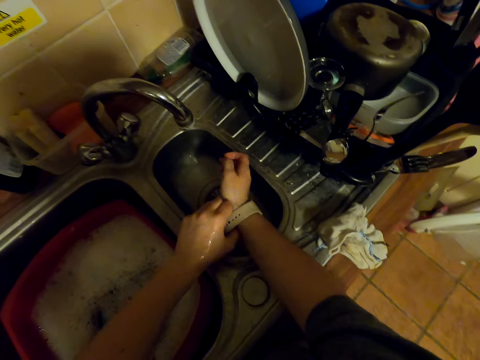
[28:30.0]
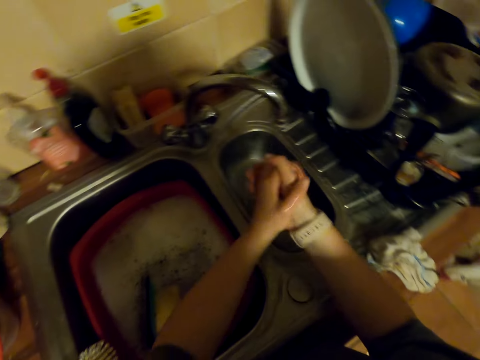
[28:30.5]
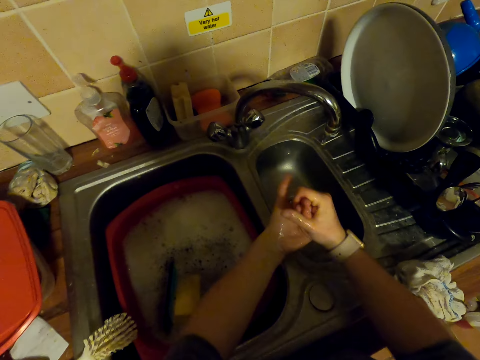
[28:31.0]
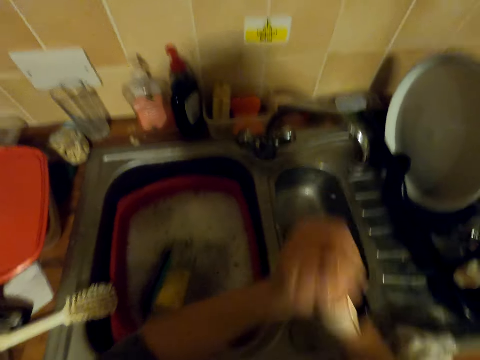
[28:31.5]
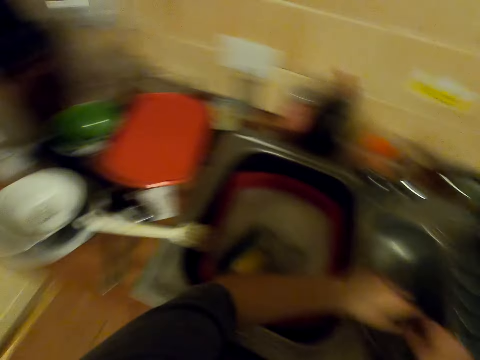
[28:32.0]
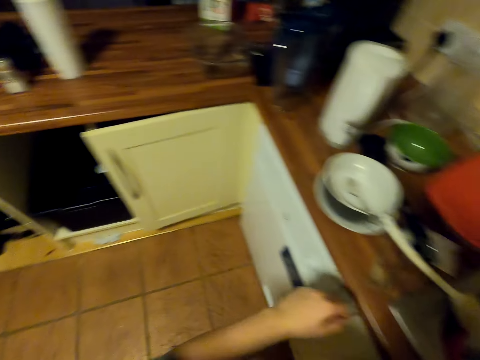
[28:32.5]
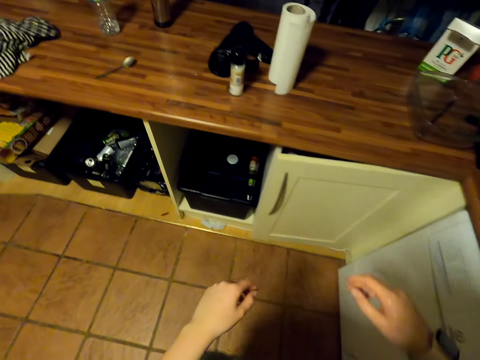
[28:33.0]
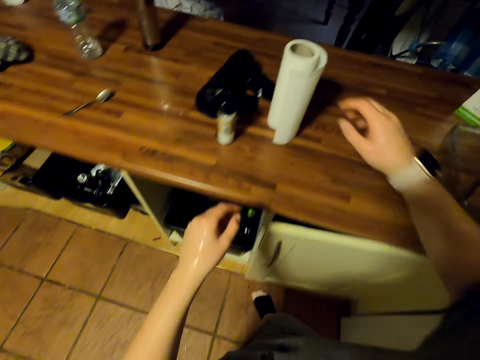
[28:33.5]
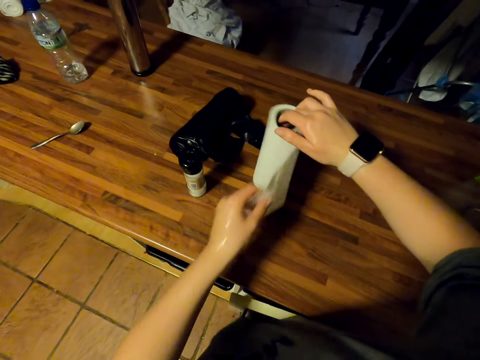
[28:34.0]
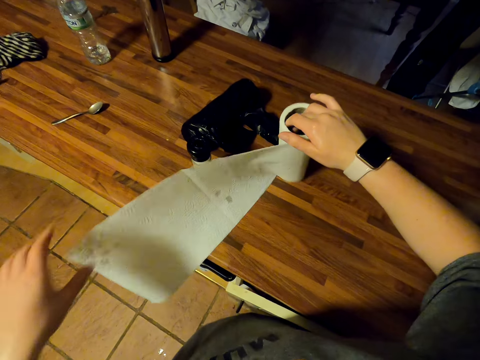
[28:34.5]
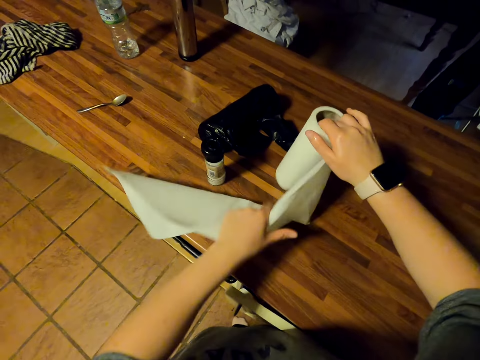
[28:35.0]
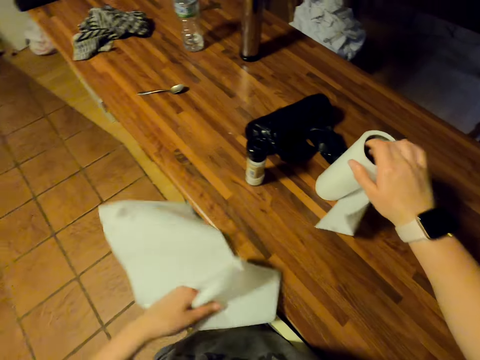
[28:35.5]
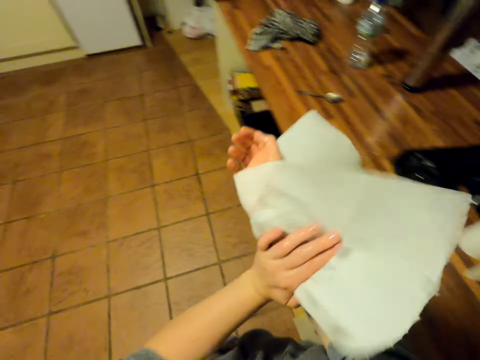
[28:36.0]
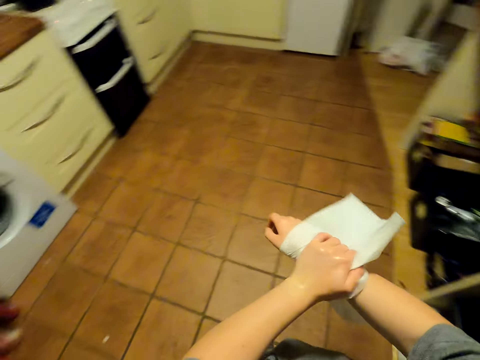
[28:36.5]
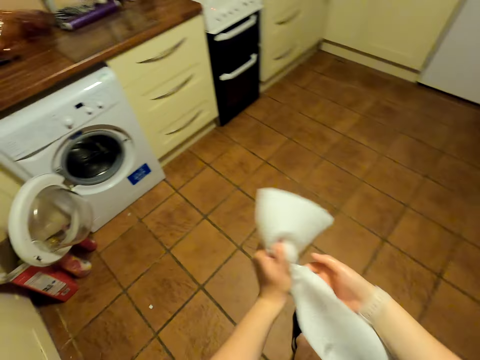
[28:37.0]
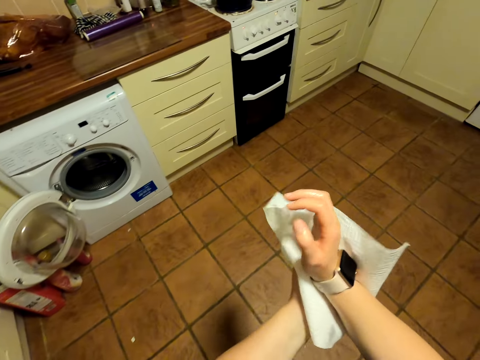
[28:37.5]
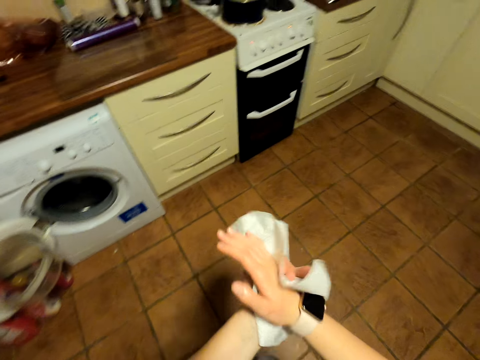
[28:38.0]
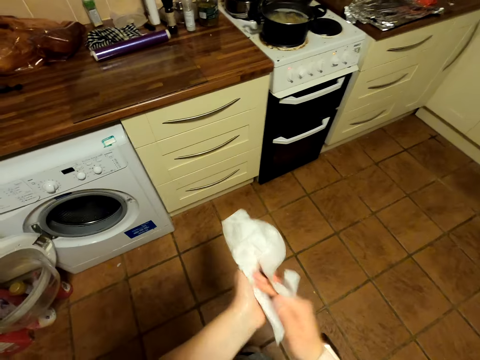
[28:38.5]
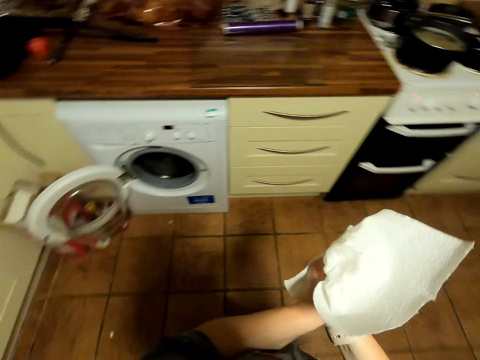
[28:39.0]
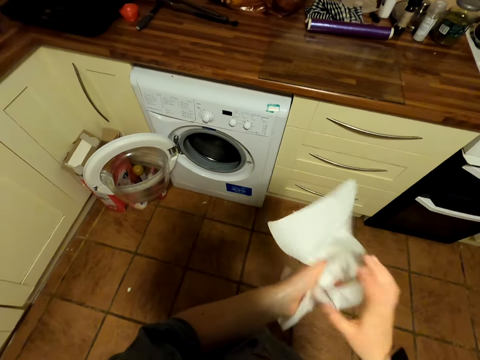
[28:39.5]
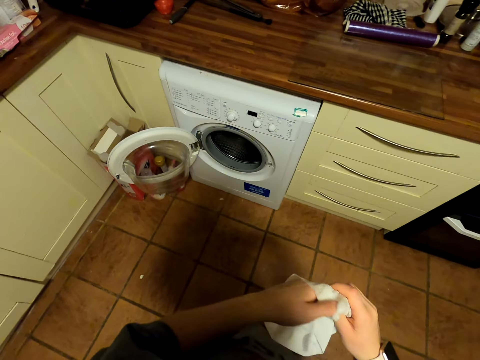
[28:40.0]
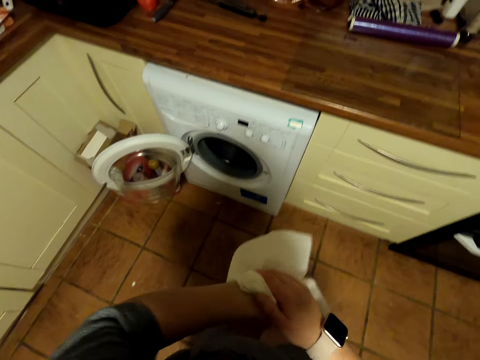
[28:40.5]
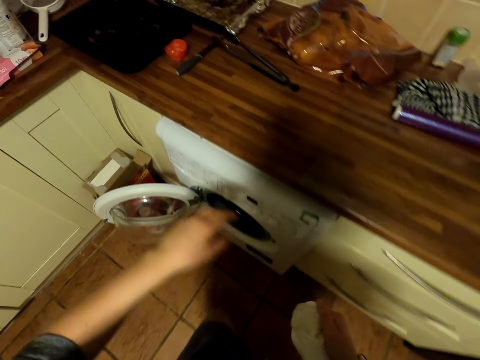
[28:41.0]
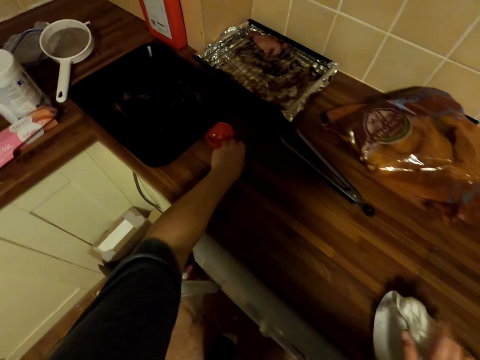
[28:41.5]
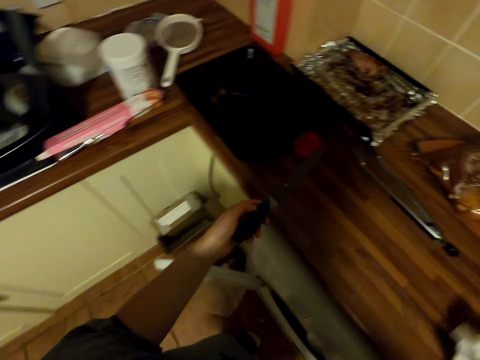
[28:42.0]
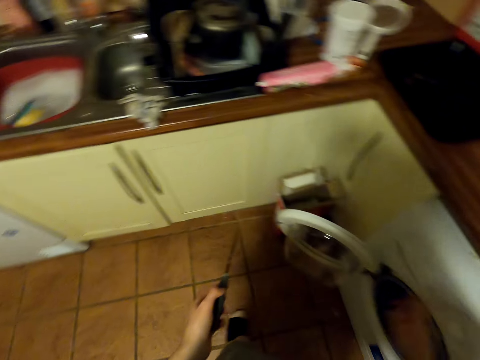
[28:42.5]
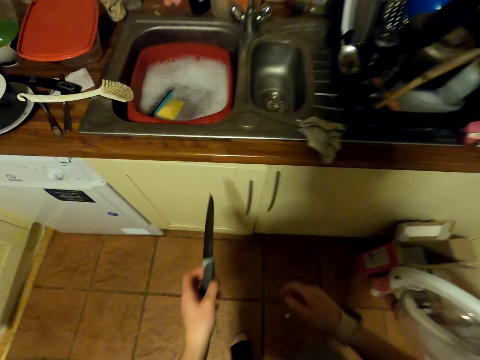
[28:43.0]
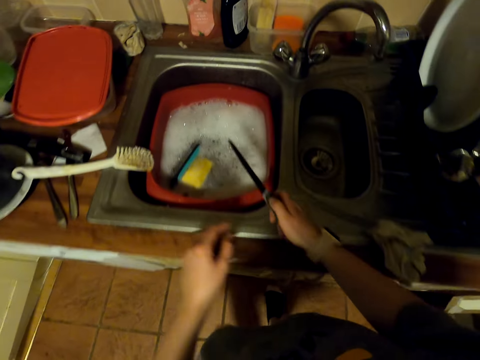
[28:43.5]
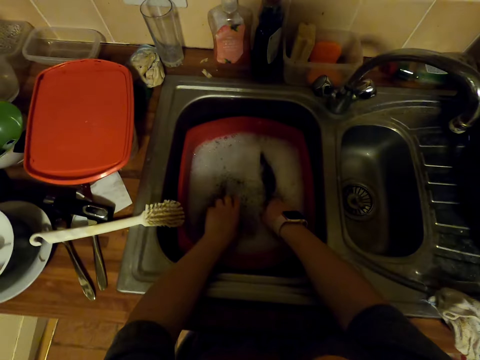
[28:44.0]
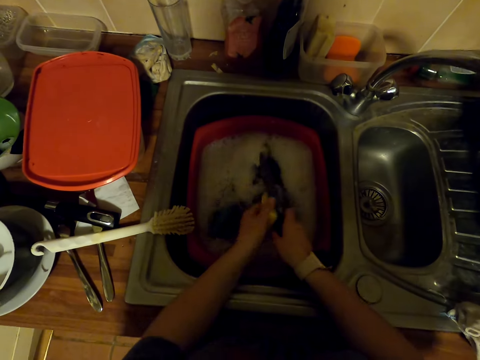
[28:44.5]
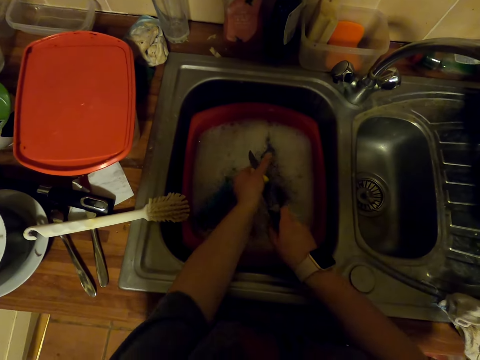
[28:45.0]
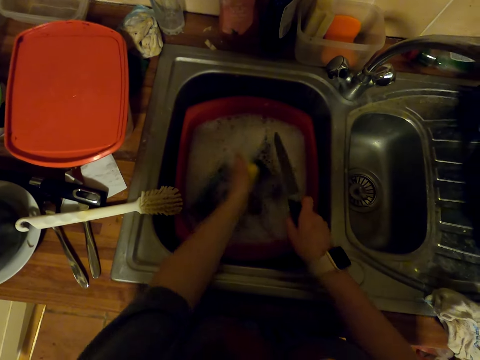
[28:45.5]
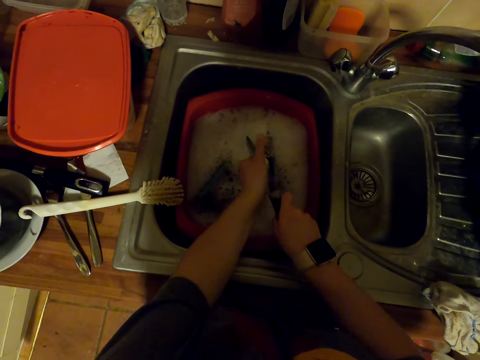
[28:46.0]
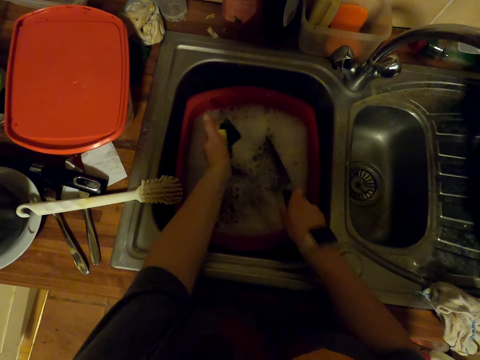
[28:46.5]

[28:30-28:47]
The camera wearer adjusts the watch. They rub hands, shake hands and walk in the kitchen. They roll a kitchen towel or kitchen tissue. They cut the kitchen towel. They wipe hands with the kitchen tissue. They walk around. They pick the knife on the countertop. They walk in the kitchen. They dip the knife in the water. They pick the dish sponge in the water. They wash the knife in the sink with the dish sponge.

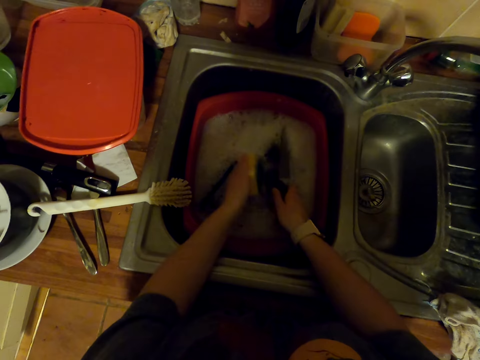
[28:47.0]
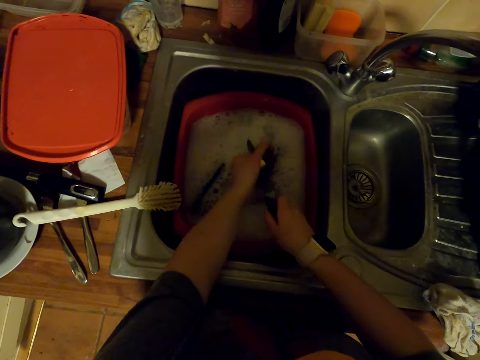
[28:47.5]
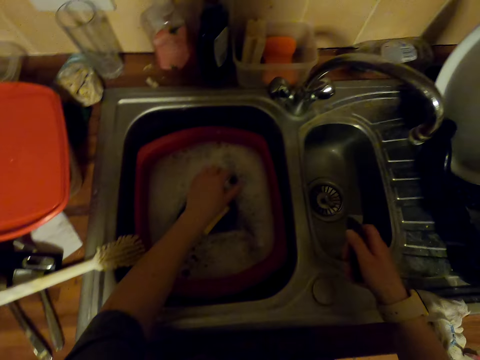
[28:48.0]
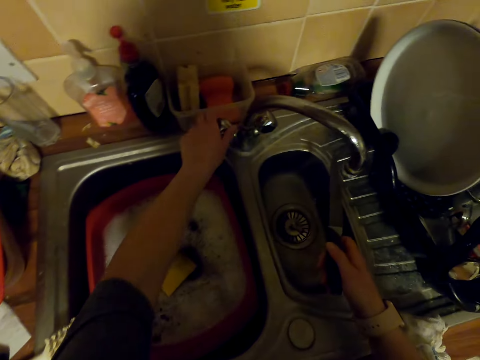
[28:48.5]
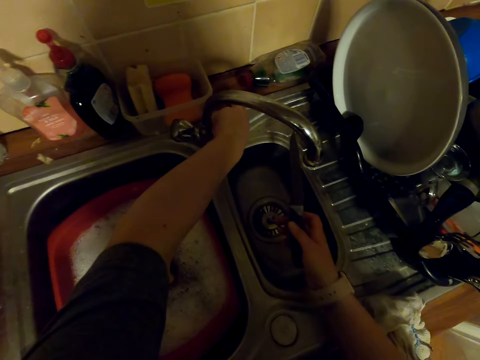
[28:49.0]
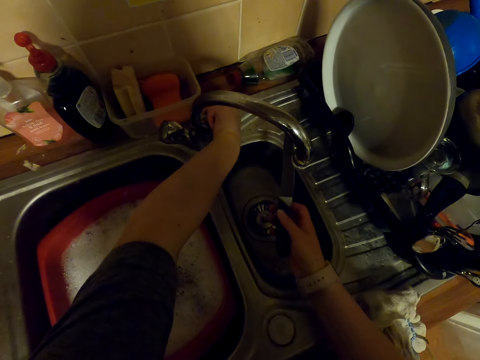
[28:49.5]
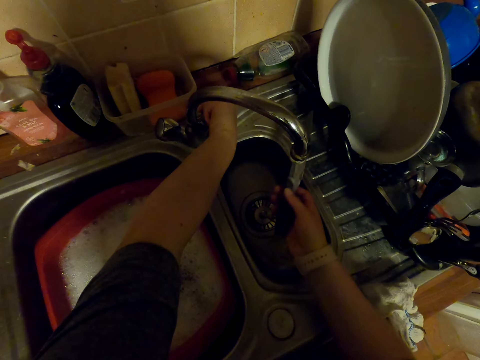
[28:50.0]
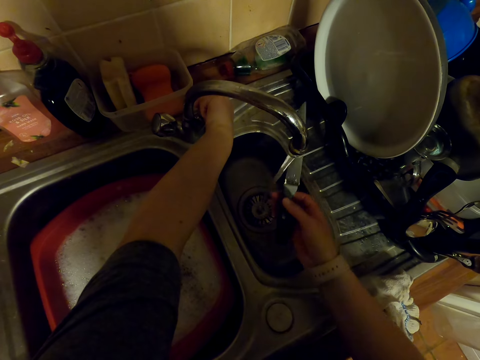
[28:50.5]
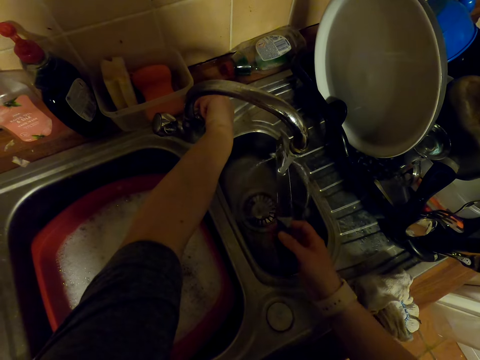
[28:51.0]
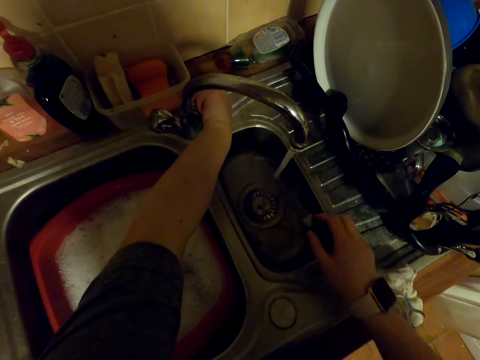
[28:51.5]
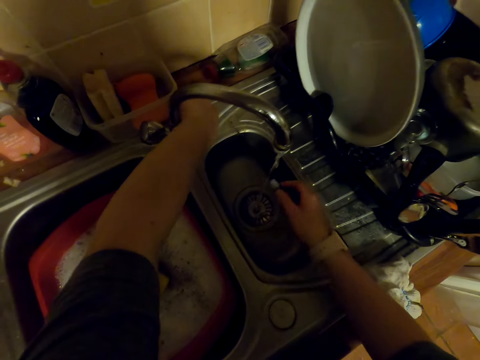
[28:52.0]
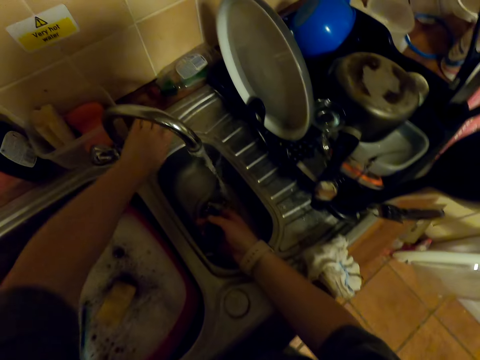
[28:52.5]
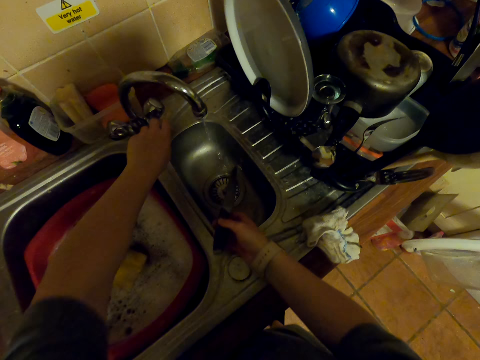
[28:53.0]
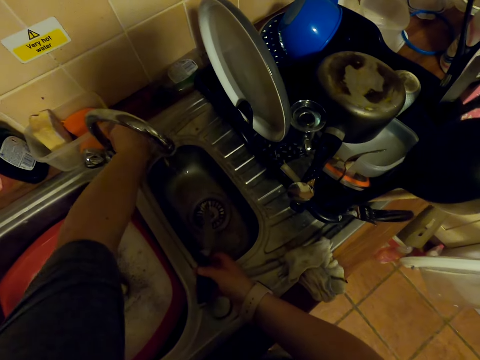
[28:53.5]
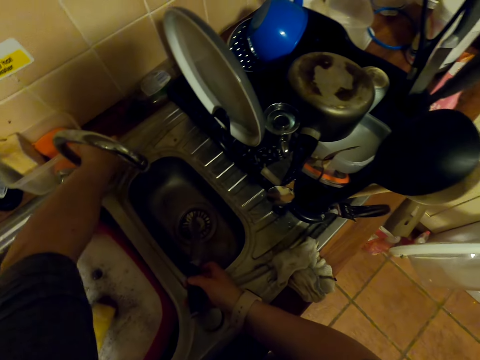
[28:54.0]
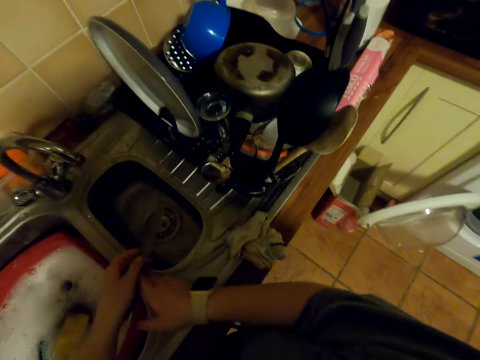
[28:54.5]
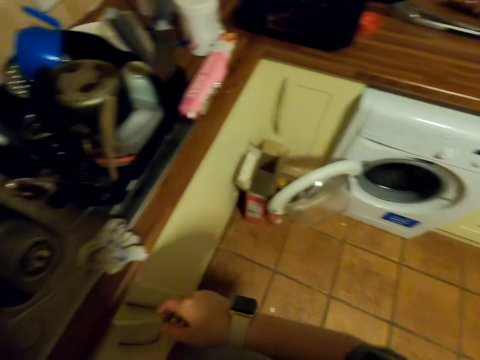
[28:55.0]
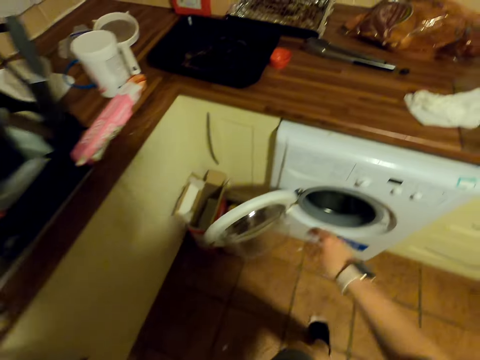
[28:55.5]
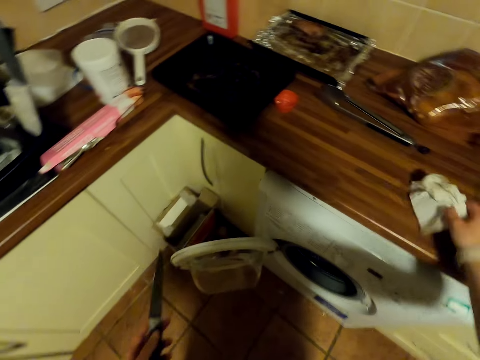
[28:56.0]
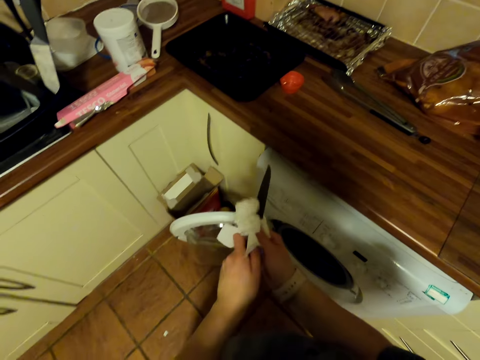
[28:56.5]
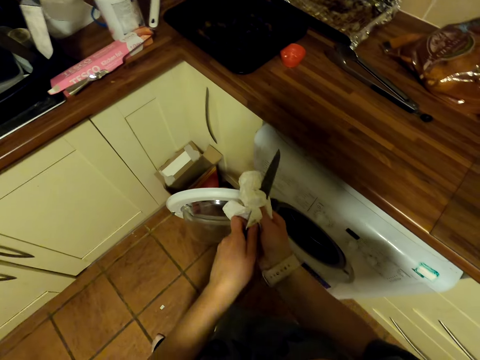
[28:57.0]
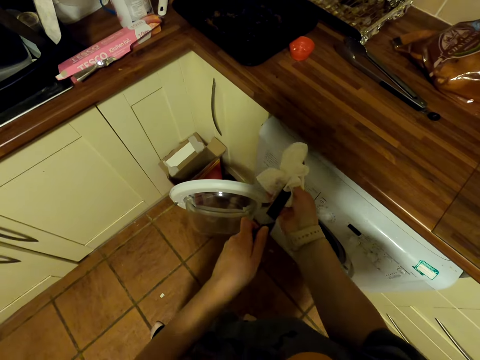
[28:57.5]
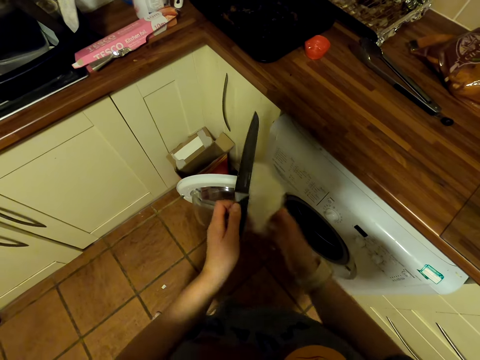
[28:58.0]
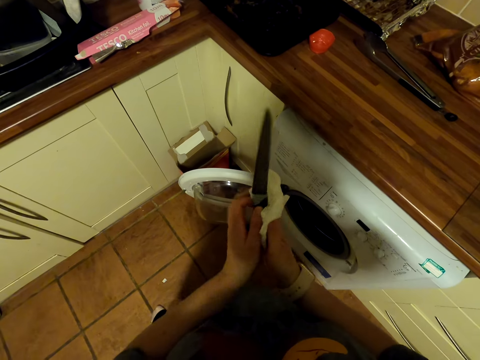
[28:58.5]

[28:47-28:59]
The camera wearer dips a knife in the water. They wash the knife in the sink with a dish sponge and put the dish sponge in the water. They open a faucet. They rinse the knife in the sink. They close the faucet. They shake the knife and walk around. They pick a kitchen tissue on the countertop. They wipe the knife with the kitchen tissue.
